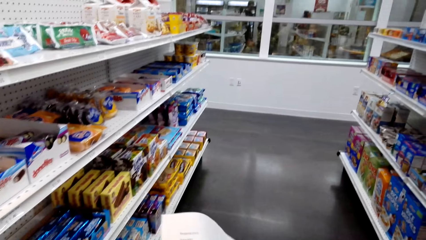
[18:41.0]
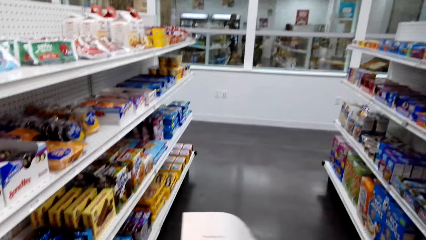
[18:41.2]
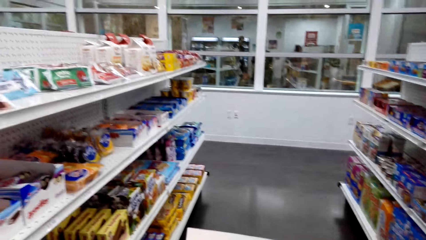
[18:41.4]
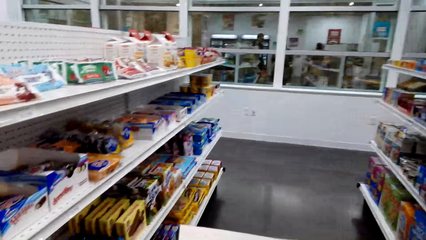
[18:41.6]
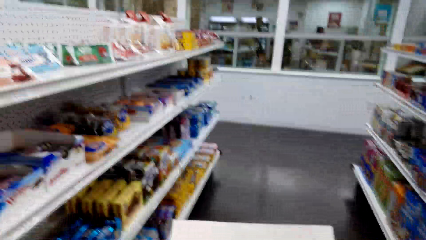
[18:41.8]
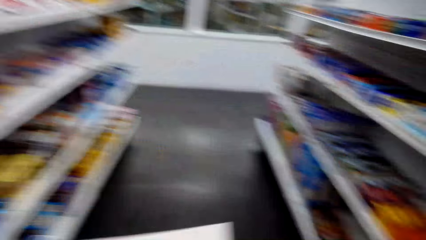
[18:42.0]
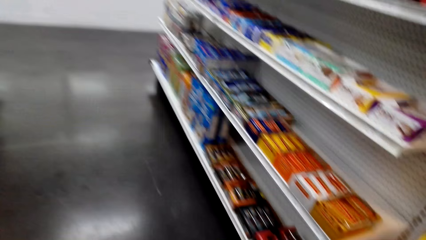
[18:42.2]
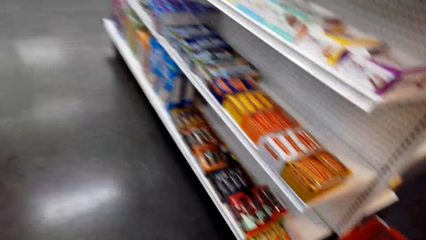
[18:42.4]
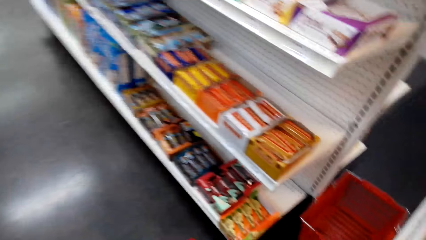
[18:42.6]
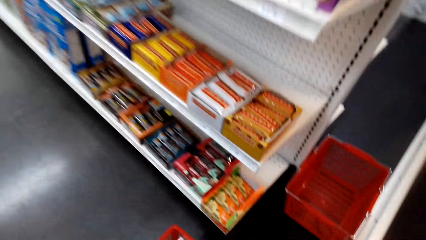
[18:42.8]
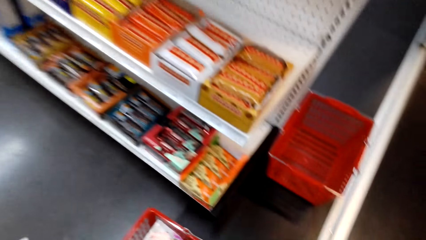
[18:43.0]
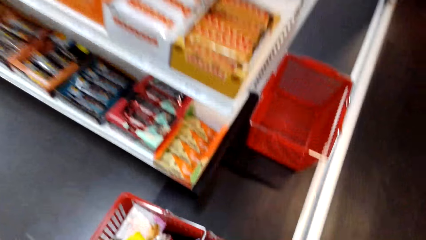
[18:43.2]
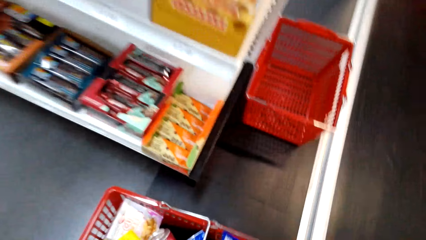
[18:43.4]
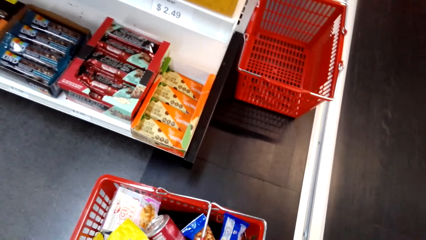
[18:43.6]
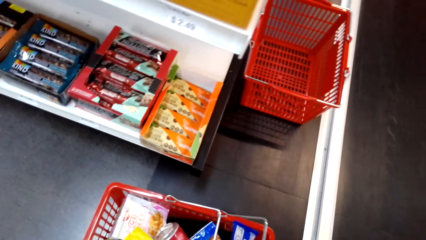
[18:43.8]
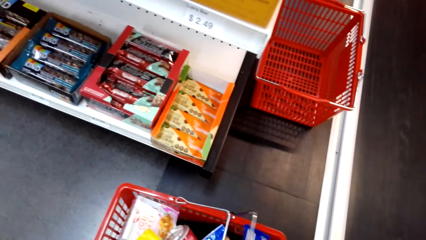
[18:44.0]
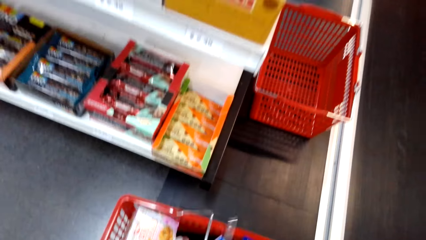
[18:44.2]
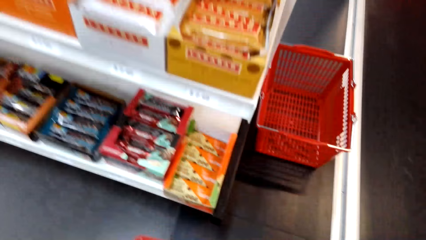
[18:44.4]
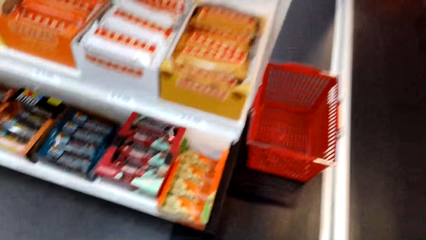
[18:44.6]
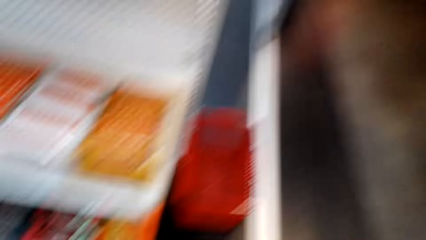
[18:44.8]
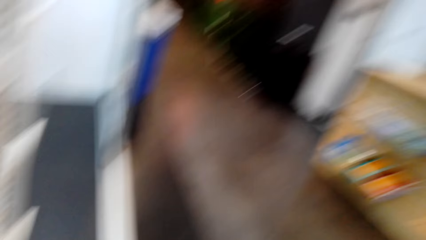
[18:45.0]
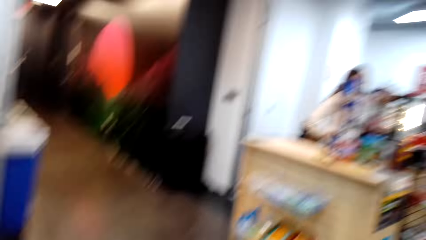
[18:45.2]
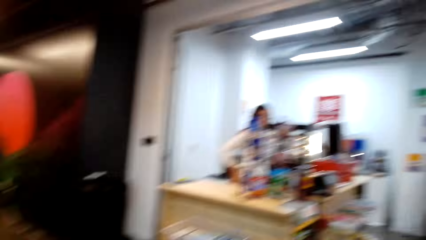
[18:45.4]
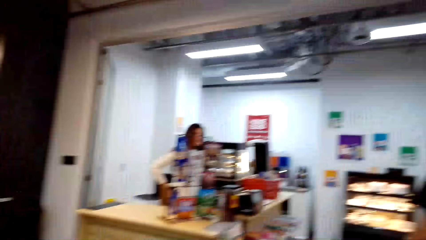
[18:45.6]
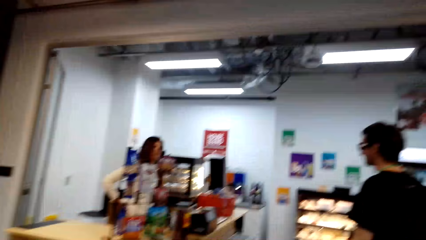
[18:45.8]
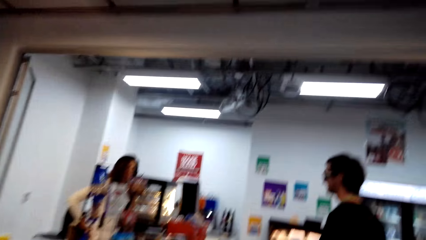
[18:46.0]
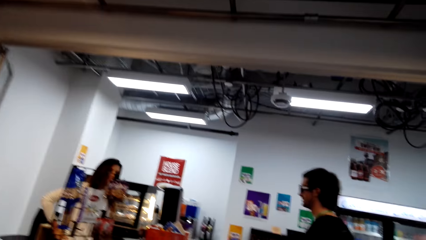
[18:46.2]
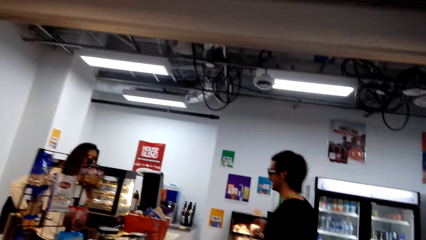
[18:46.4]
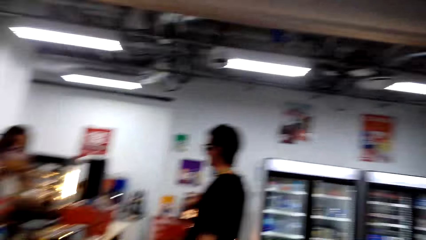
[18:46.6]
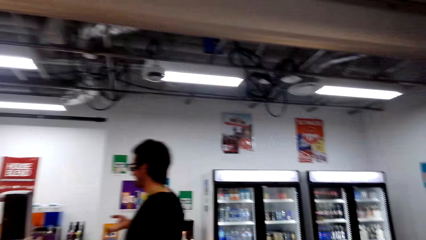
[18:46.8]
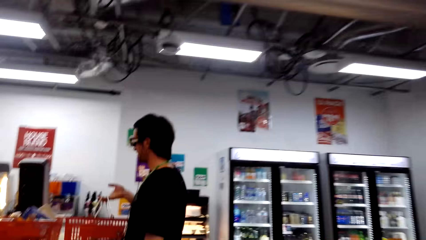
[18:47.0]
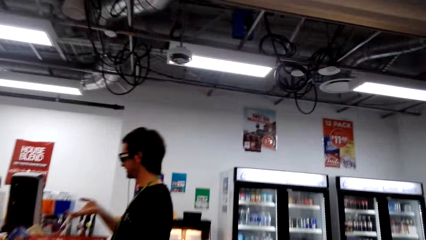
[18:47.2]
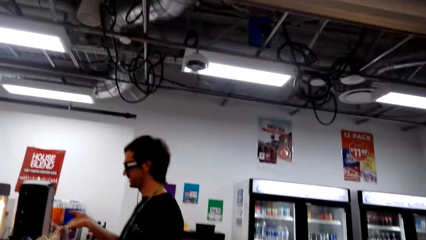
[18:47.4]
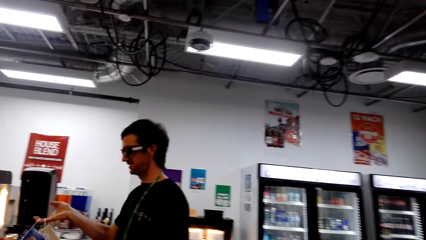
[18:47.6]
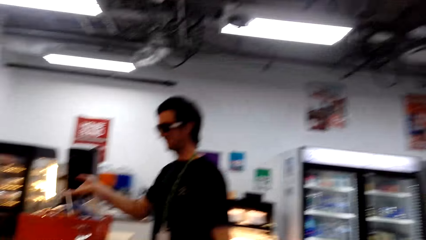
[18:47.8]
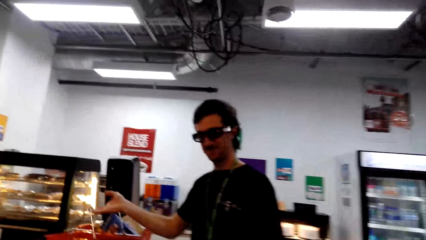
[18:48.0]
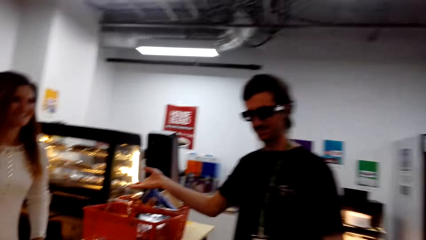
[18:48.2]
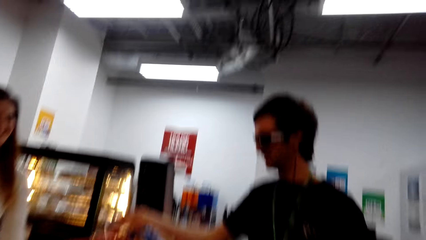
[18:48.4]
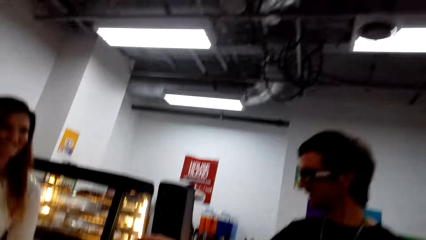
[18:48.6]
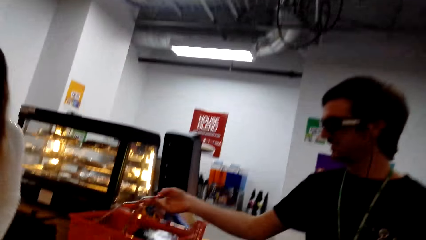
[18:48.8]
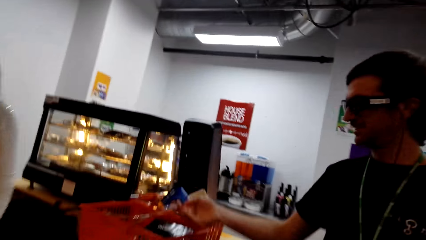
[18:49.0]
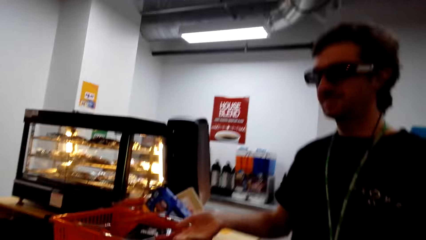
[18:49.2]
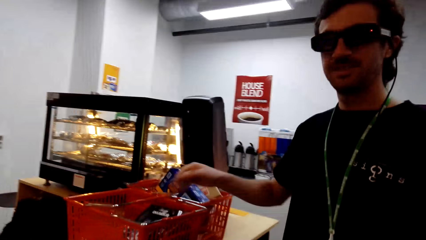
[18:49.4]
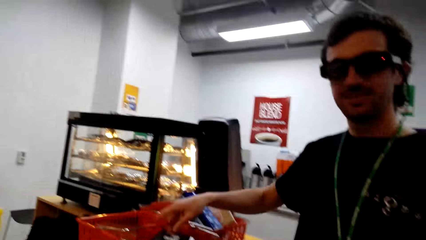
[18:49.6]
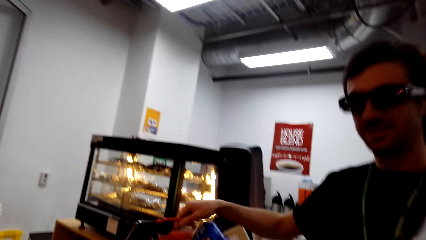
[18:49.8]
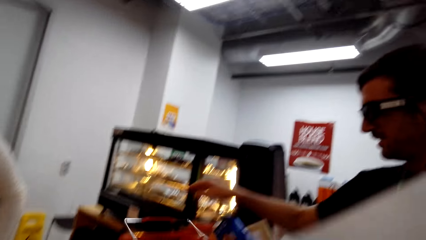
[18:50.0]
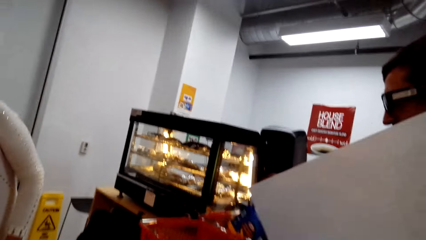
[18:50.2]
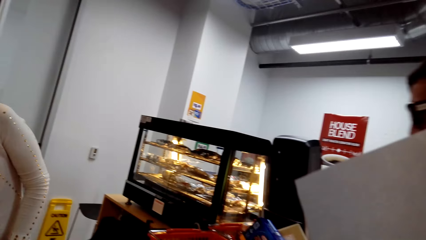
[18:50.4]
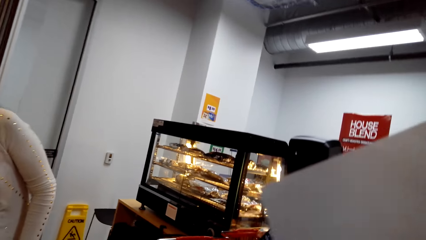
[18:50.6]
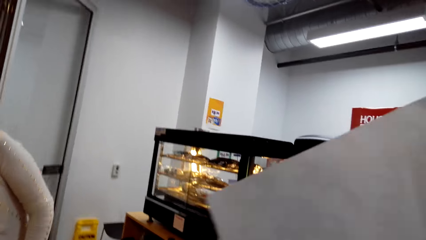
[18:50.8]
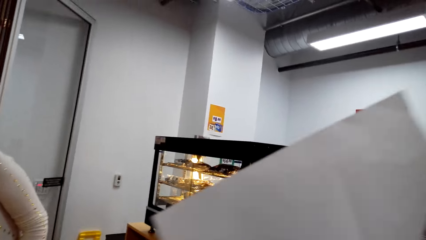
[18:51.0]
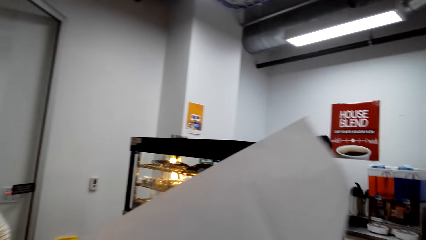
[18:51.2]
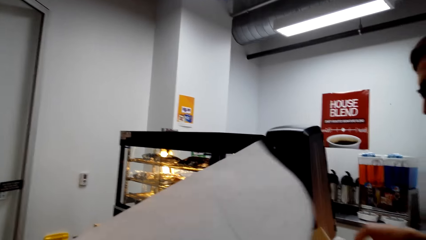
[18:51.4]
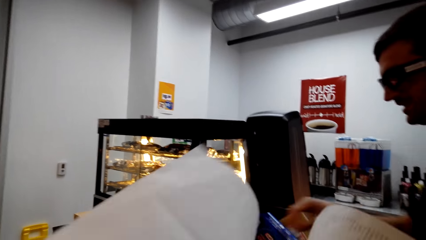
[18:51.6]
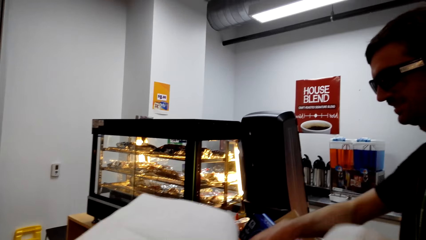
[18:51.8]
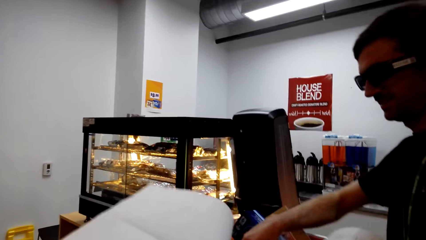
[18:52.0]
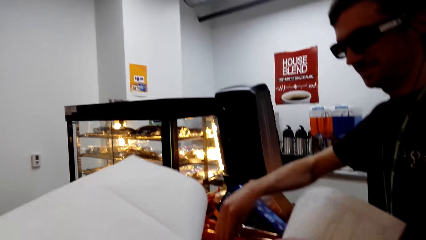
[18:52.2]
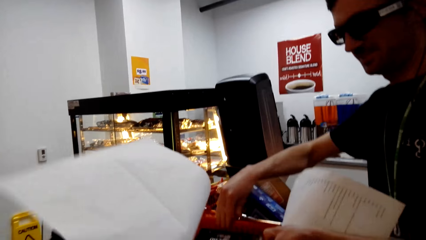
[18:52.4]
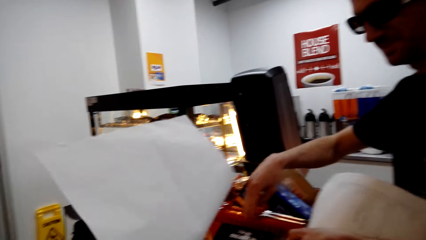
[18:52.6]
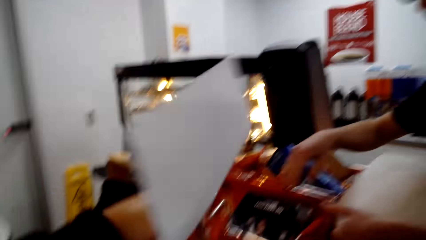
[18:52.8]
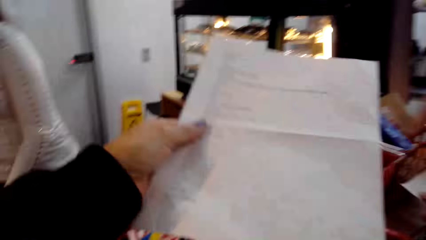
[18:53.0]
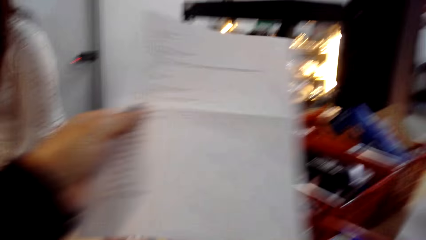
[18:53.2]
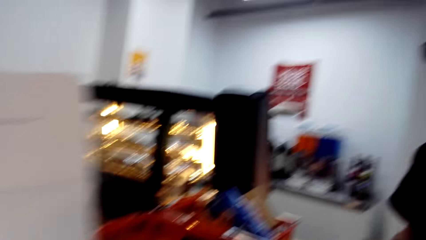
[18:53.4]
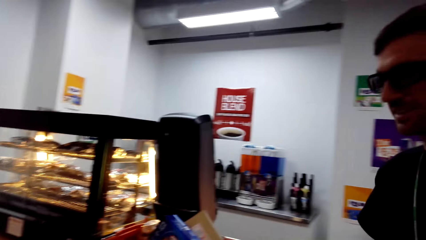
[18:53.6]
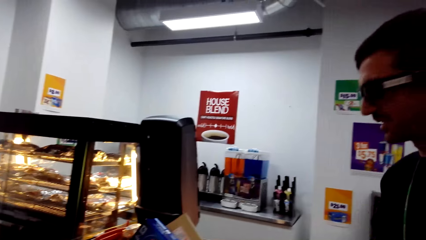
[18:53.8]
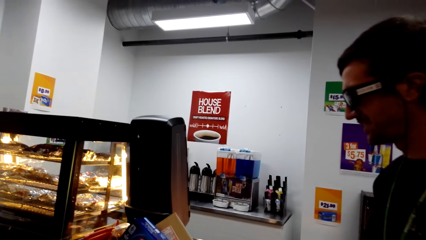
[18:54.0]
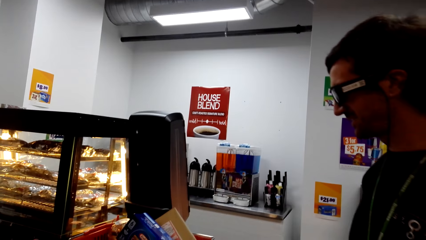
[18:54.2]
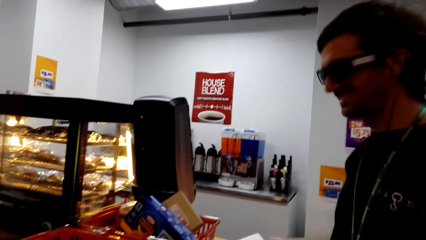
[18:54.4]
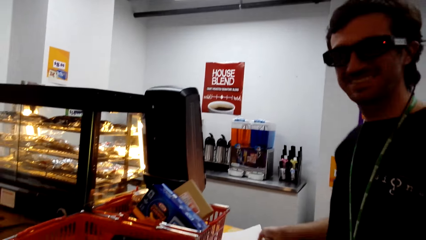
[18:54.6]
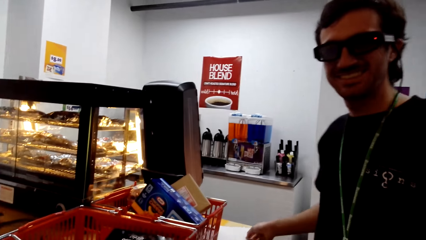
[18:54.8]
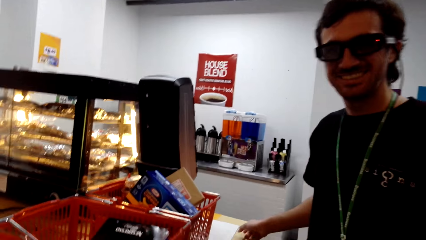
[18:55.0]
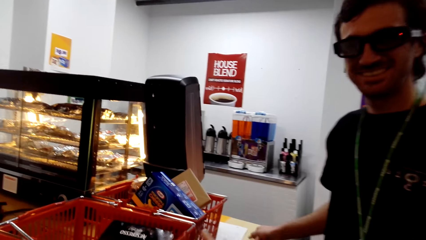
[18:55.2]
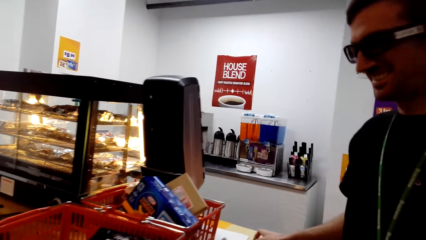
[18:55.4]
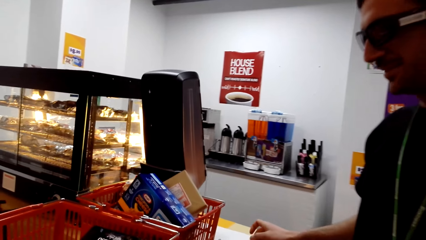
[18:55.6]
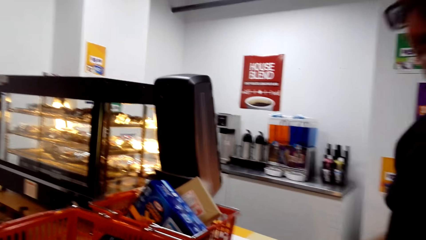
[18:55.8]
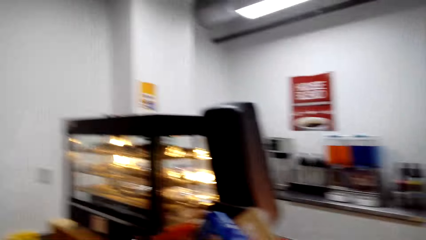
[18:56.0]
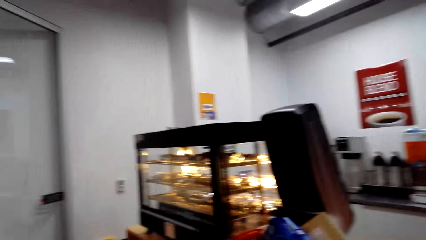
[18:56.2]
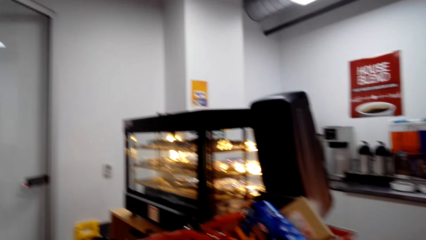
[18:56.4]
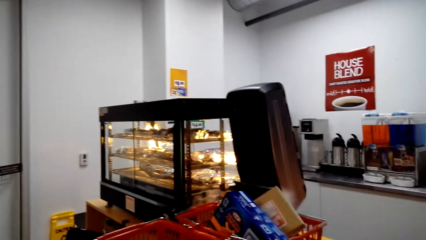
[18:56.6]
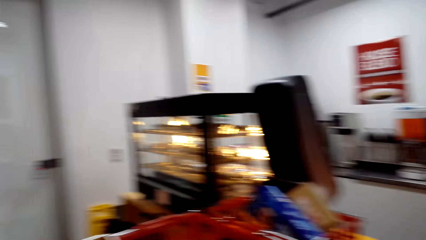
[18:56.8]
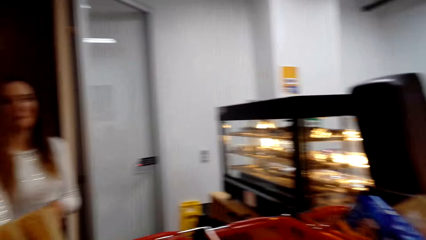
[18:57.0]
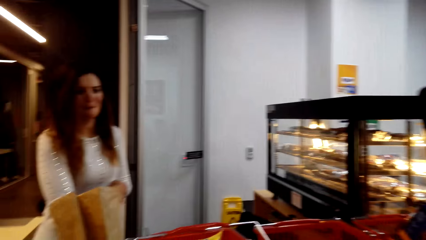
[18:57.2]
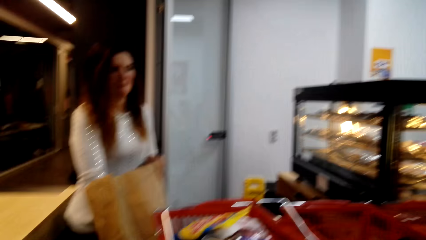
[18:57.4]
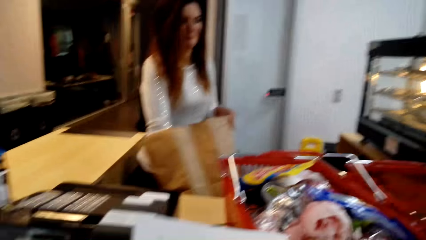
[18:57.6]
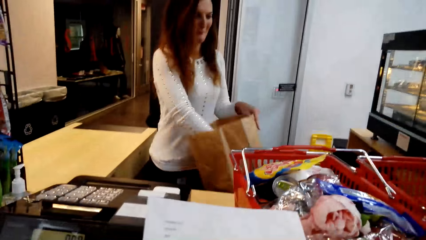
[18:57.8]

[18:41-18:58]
The camera wearer bends towards the basket. They walk around and look around the supermarket. A man walks in the supermarket. The camera wearer talks with the man. The man stands near the camera wearer. The camera wearer stands near a counter. They hold the paper.
